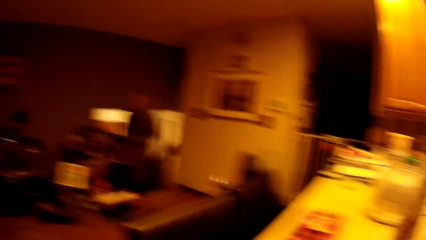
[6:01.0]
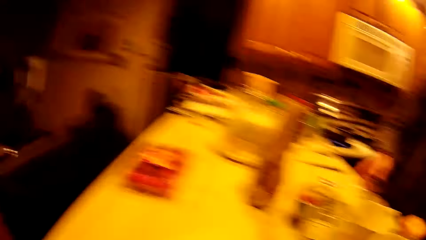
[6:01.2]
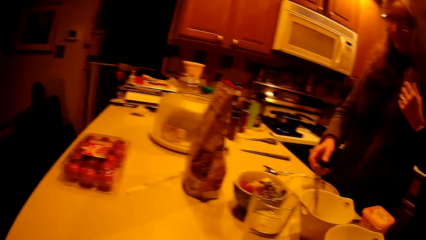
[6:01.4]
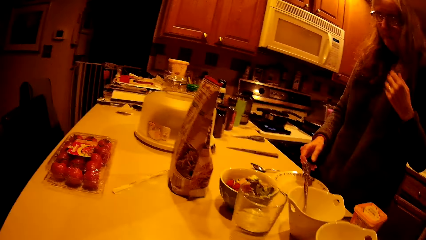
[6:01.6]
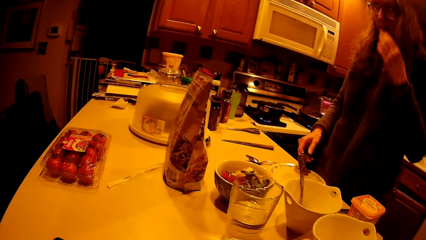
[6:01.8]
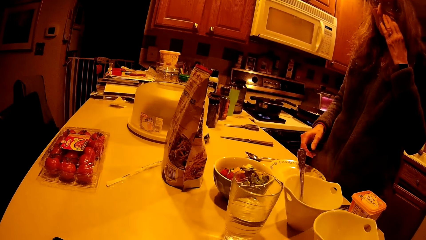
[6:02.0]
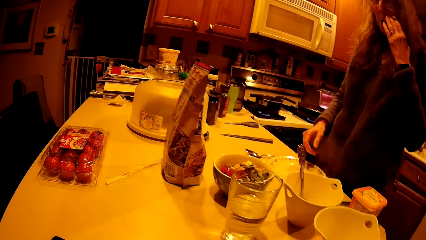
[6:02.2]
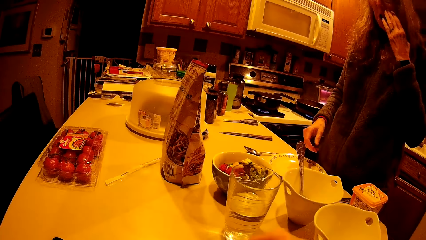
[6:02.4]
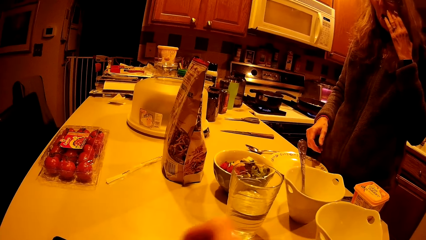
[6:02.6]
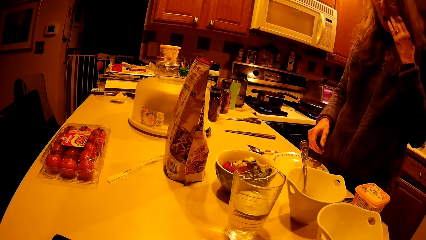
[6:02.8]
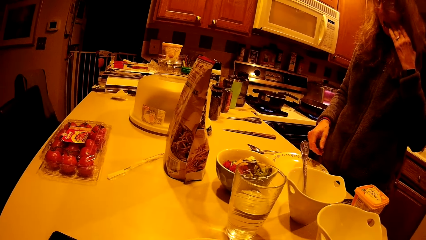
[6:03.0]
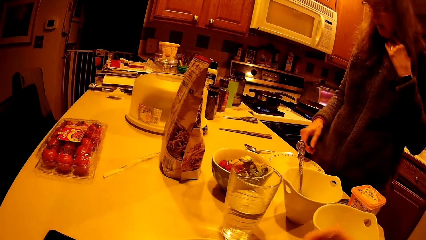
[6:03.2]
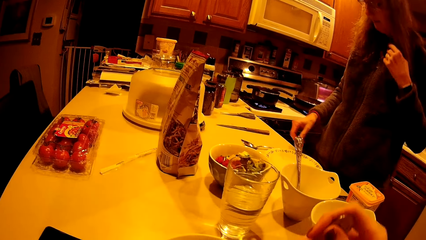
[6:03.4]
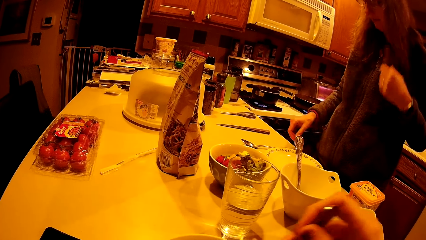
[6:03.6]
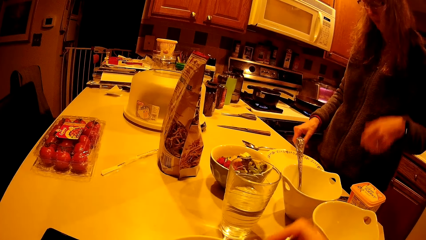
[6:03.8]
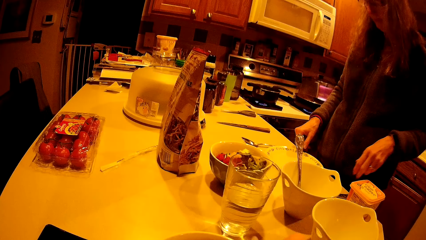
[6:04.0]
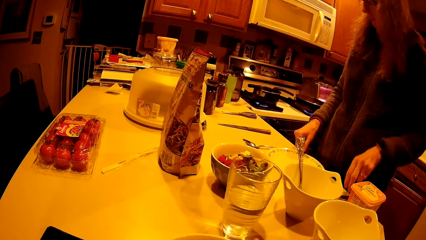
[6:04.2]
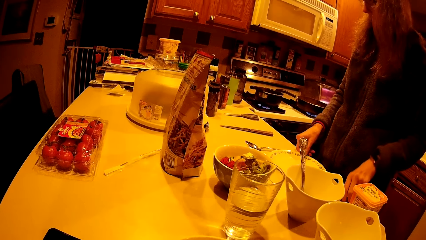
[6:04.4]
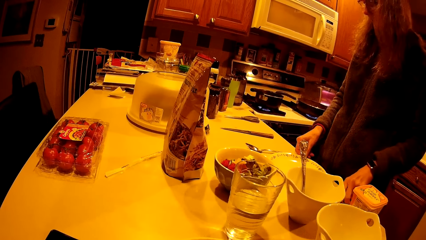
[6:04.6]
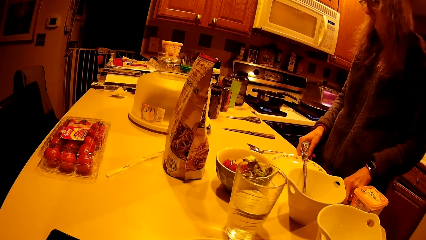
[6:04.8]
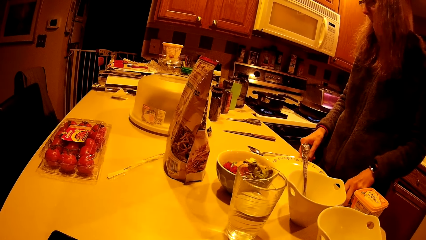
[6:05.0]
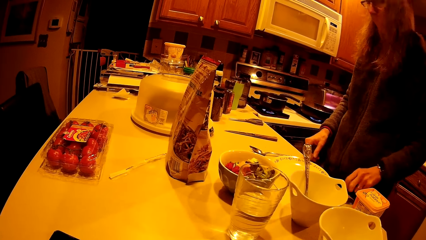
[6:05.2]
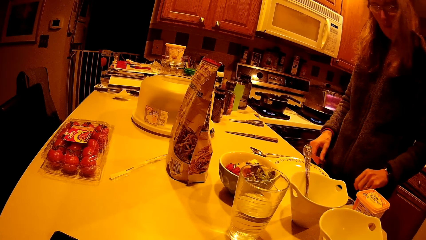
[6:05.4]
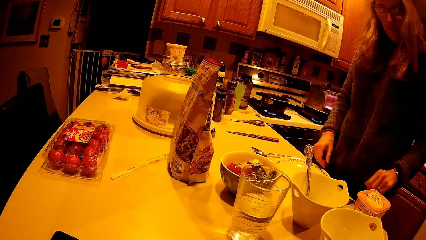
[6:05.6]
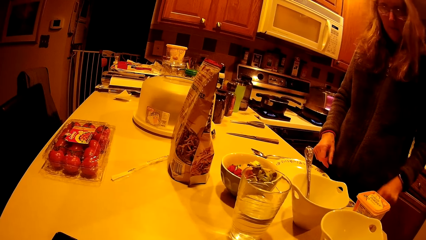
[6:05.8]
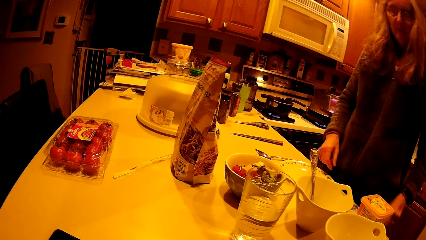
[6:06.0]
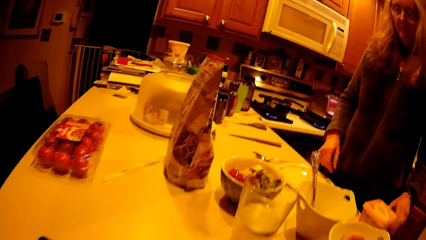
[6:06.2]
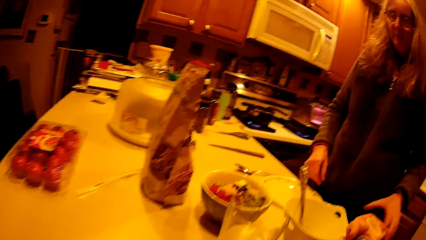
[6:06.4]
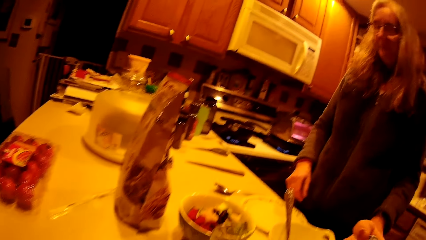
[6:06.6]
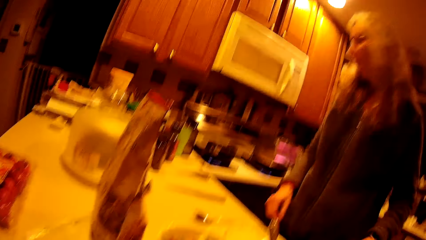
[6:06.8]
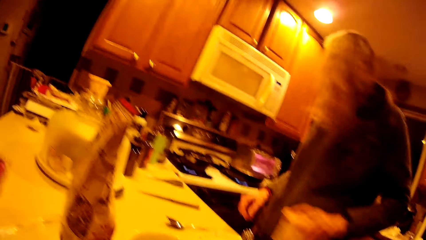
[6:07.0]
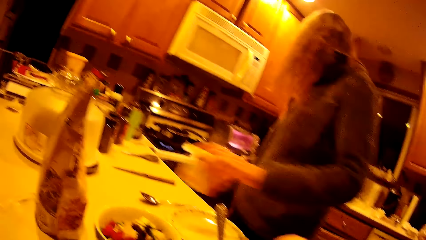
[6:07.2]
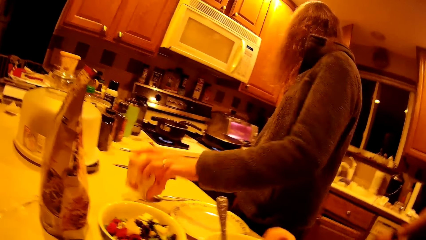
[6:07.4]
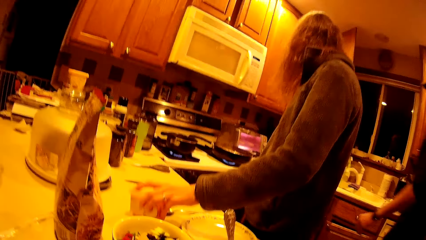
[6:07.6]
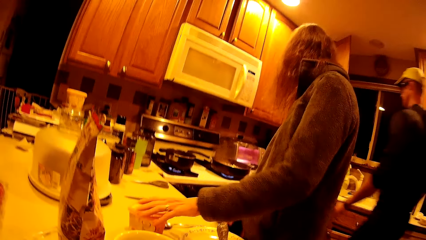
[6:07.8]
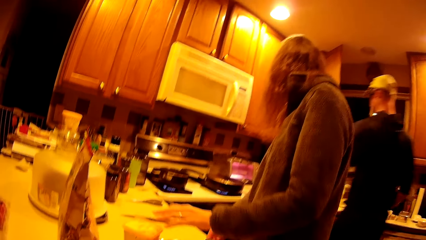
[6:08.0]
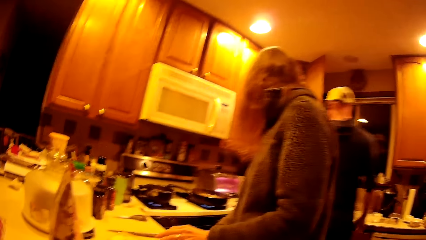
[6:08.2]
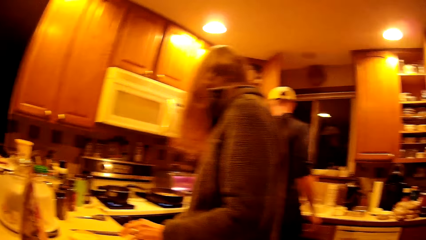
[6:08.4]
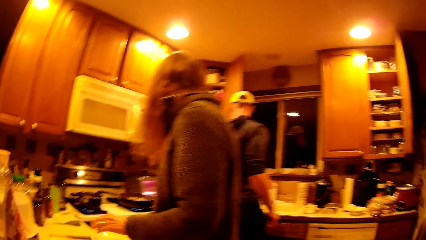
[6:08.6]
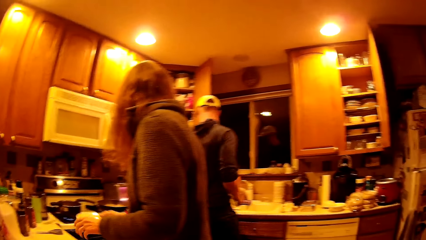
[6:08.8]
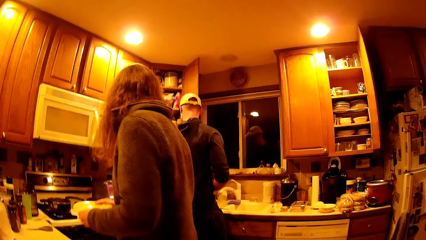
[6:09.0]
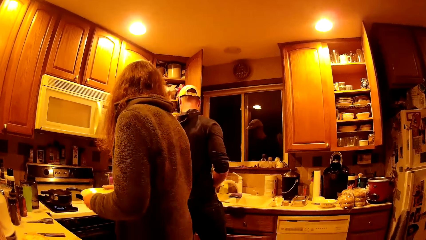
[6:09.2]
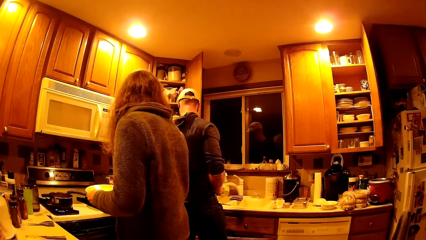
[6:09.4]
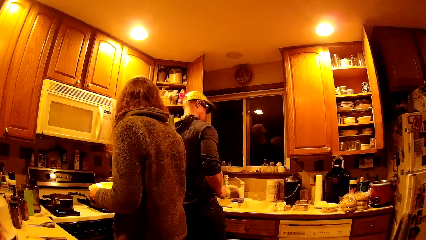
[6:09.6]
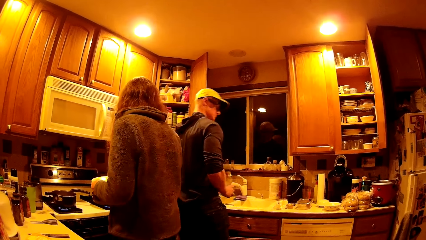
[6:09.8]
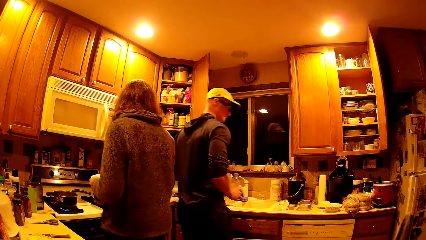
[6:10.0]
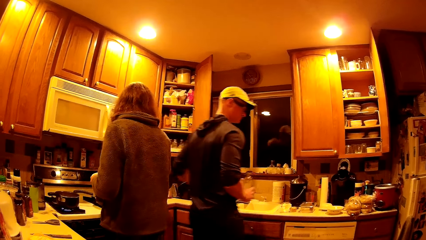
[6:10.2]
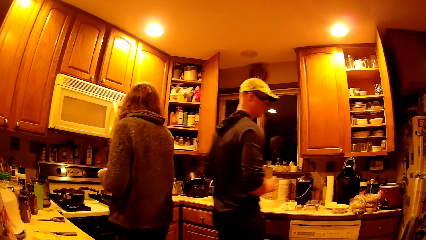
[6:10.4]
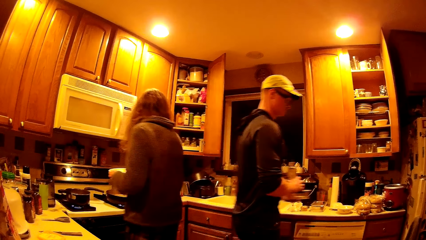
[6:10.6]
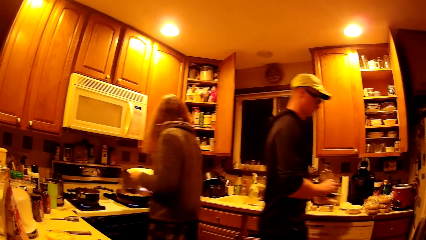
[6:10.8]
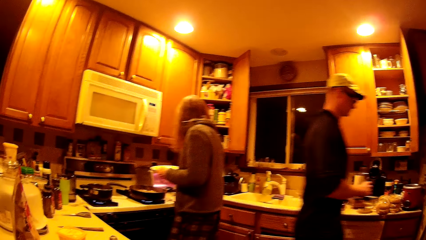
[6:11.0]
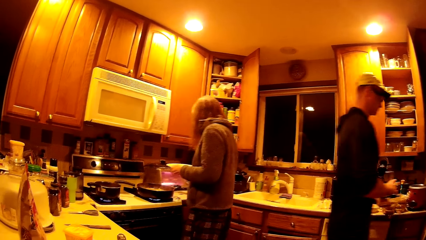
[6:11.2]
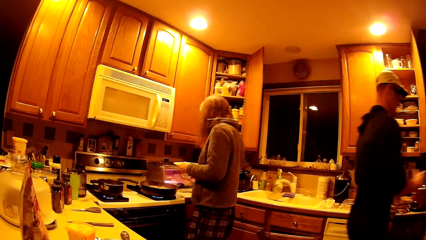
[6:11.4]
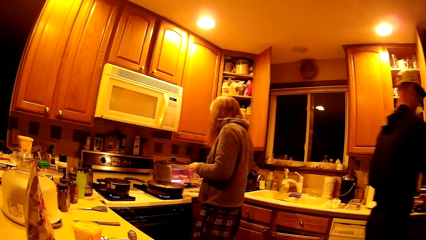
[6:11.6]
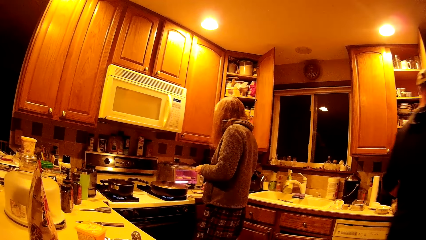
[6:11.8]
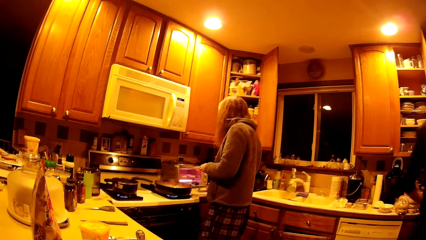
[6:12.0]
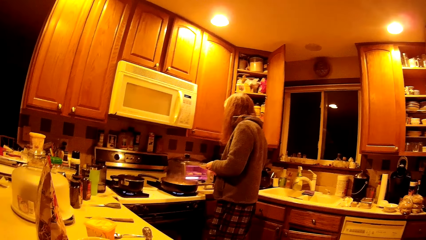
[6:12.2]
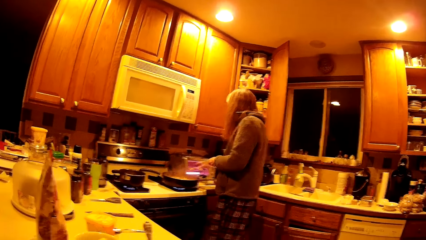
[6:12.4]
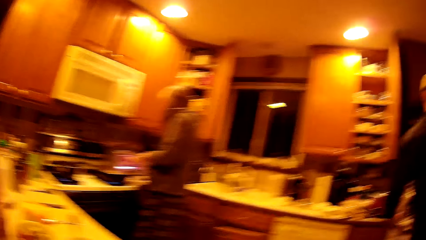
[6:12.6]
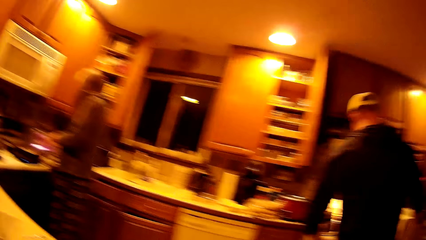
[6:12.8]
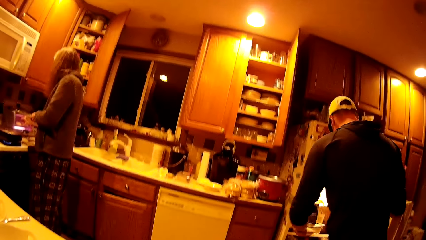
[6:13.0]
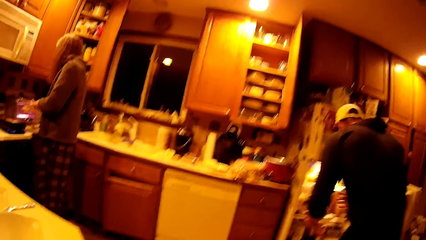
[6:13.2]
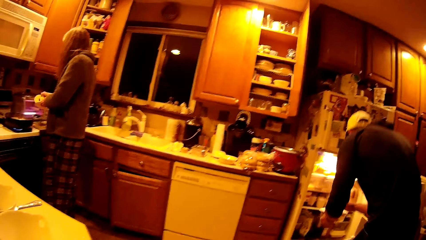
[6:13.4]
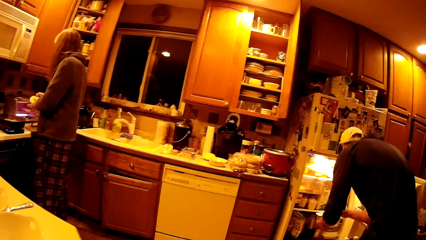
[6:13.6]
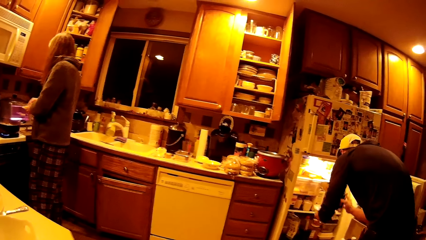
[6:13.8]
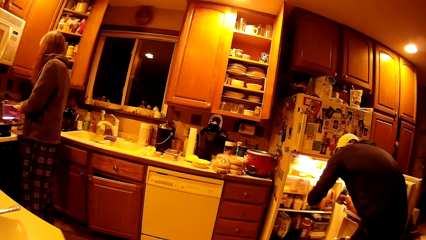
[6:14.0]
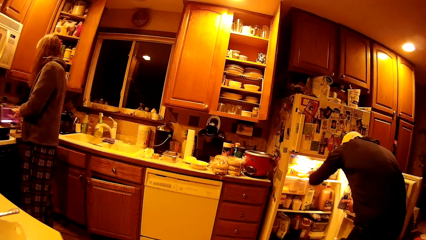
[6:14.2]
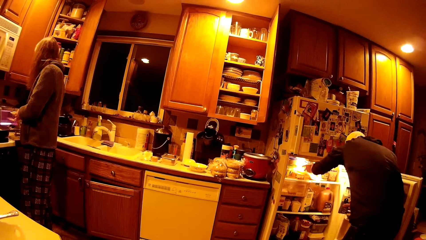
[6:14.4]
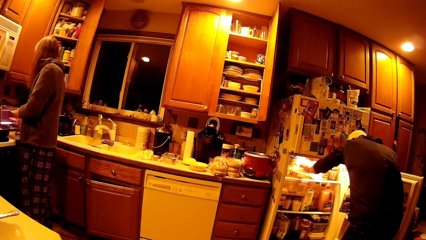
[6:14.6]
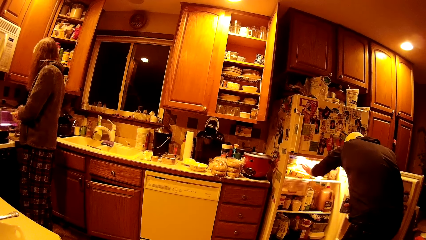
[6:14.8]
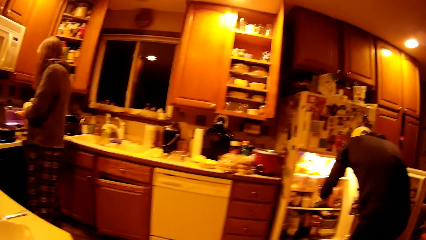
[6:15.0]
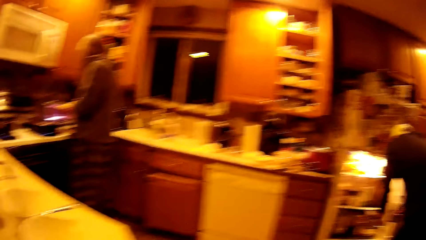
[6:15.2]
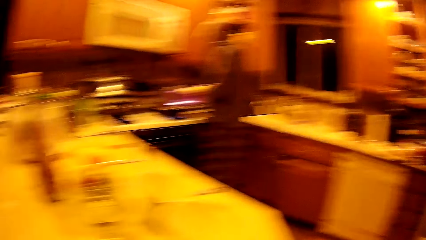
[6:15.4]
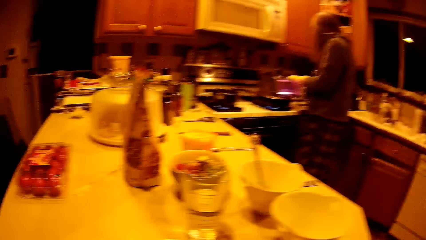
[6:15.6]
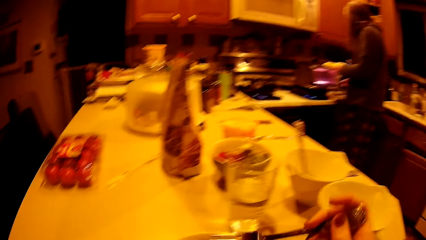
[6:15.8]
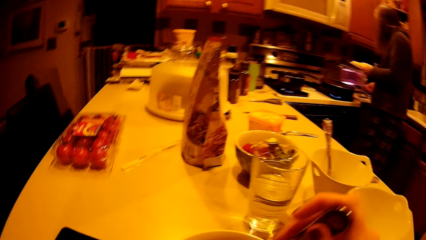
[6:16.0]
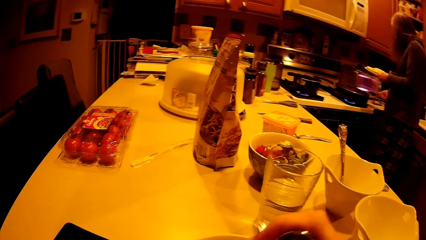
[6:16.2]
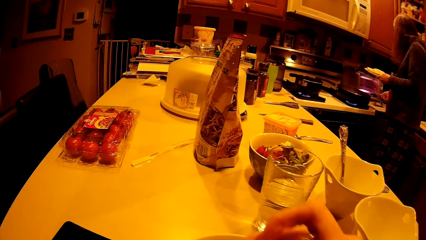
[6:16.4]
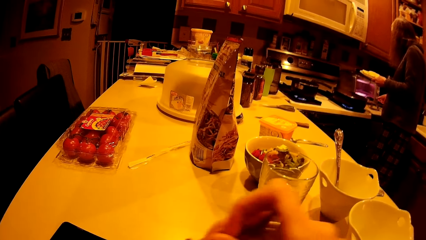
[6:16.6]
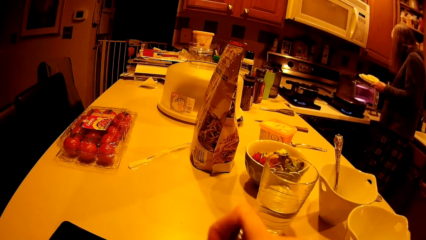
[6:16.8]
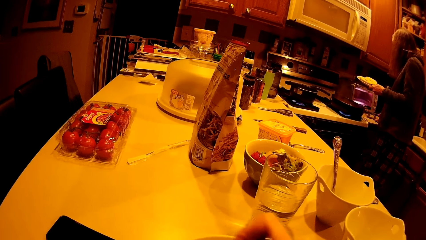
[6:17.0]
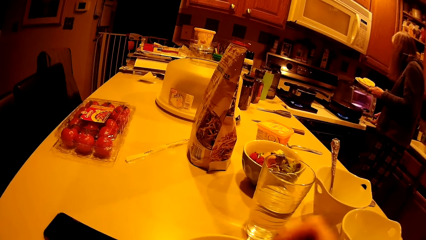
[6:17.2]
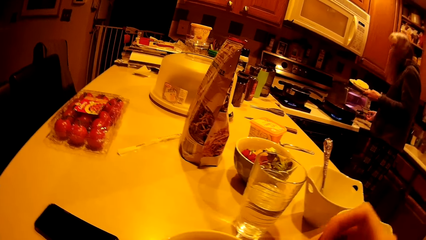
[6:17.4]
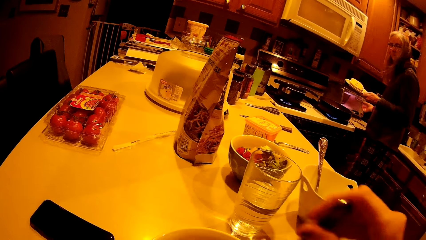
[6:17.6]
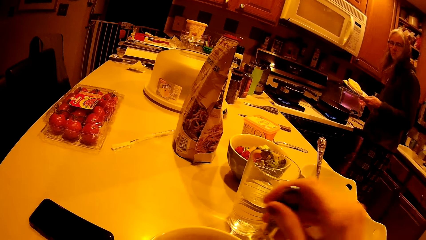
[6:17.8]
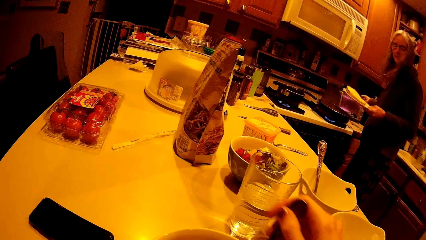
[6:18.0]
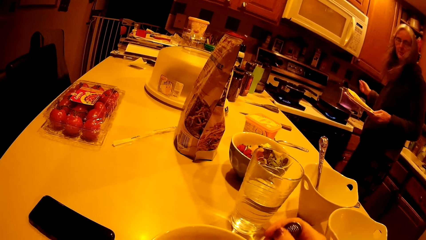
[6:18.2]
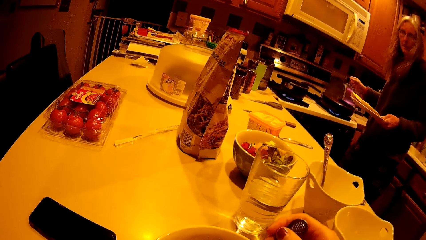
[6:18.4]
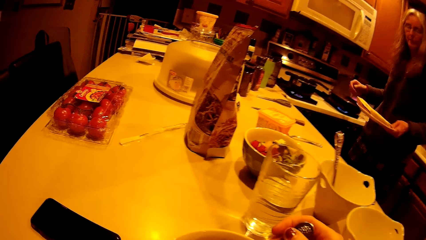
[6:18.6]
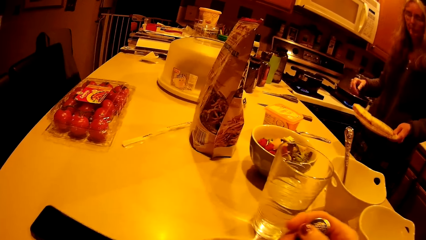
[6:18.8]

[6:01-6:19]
The woman drops the spoon on the bowl on the kitchen counter. The woman adjusts a plate on the kitchen counter with both her hands. The woman picks up a plate of butter from the kitchen counter with her left hand. The woman moves a container. The woman drops the plate of butter on the kitchen counter. The man walks around the kitchen. The woman carries the bowl. The woman opens an oven with her right hand. The woman puts something on the countertop. The woman takes out a cookie with her right hand. The man puts a plate into a fridge with his left hand. The woman operates the oven with her right hand.
